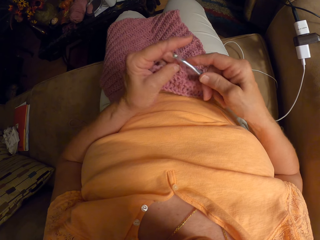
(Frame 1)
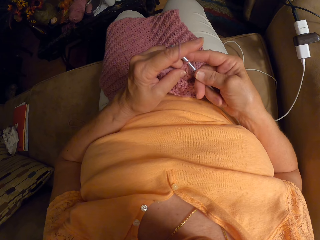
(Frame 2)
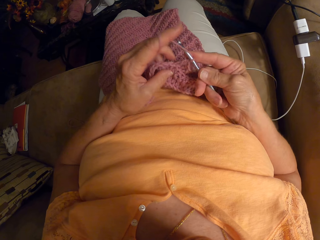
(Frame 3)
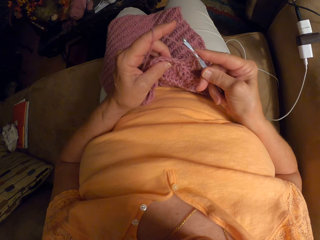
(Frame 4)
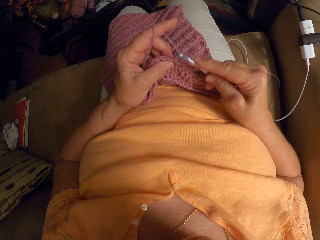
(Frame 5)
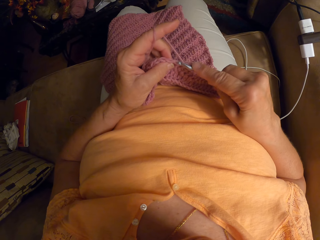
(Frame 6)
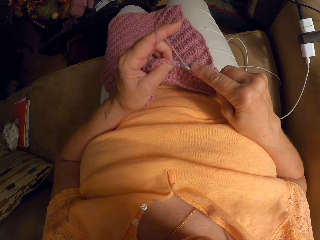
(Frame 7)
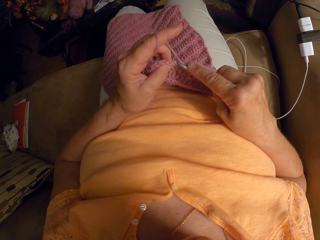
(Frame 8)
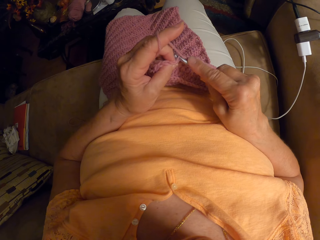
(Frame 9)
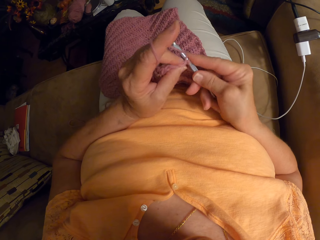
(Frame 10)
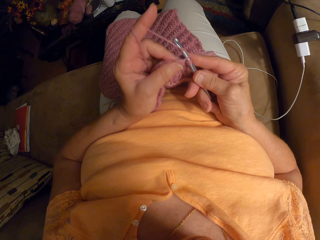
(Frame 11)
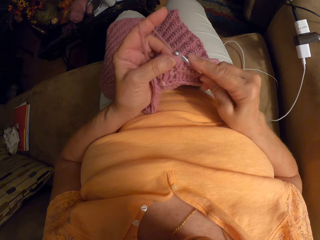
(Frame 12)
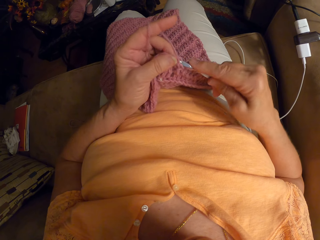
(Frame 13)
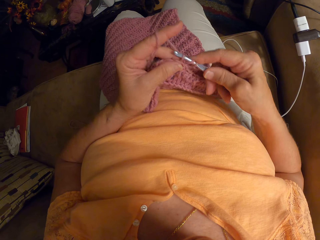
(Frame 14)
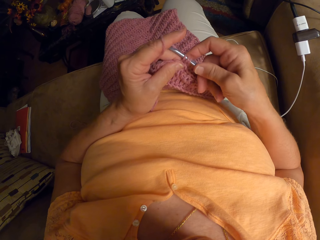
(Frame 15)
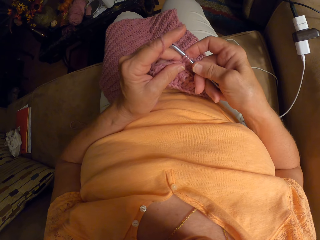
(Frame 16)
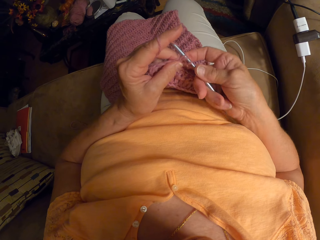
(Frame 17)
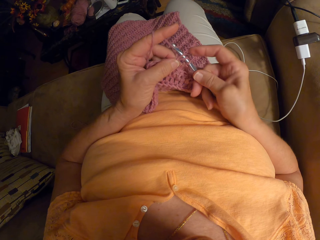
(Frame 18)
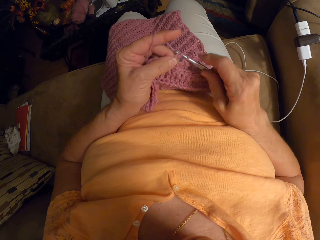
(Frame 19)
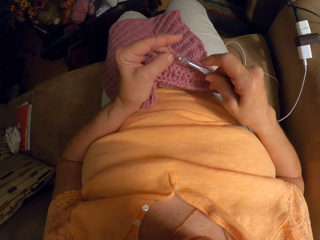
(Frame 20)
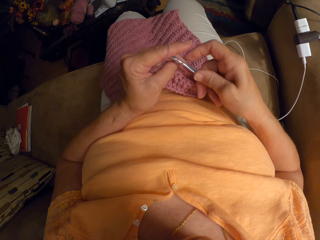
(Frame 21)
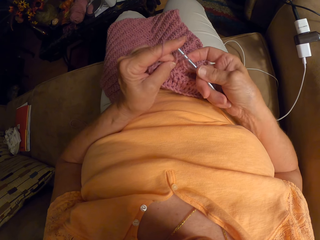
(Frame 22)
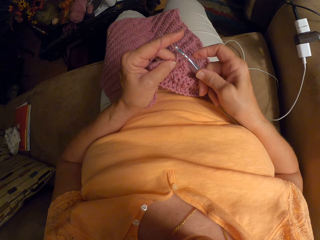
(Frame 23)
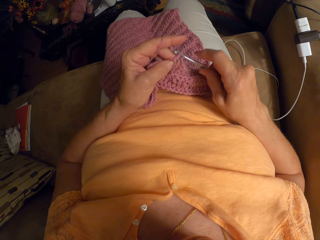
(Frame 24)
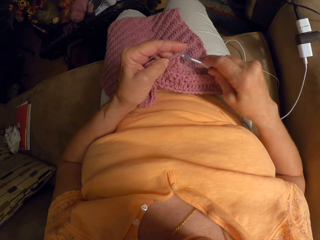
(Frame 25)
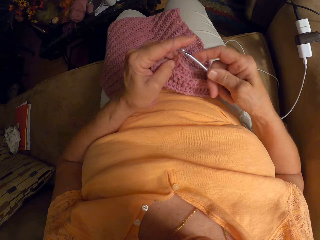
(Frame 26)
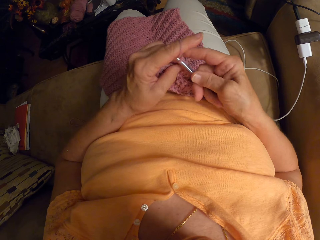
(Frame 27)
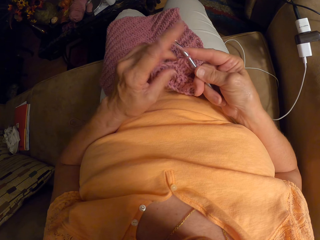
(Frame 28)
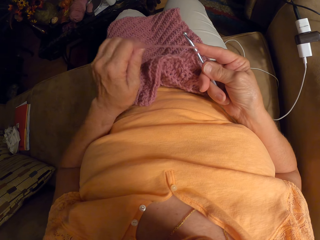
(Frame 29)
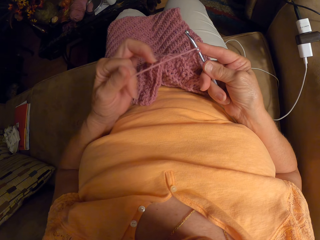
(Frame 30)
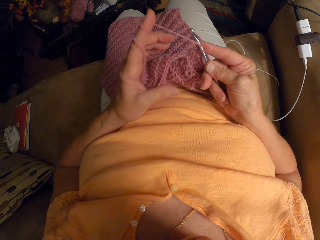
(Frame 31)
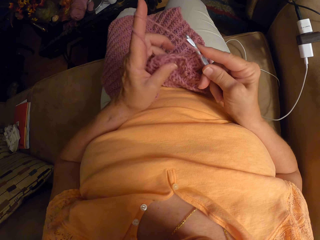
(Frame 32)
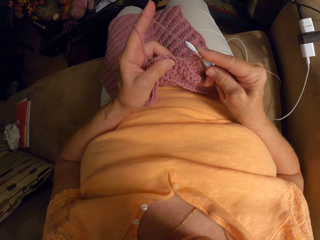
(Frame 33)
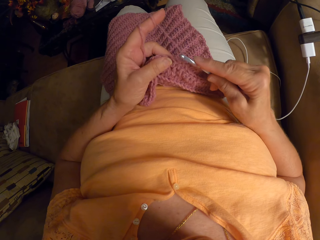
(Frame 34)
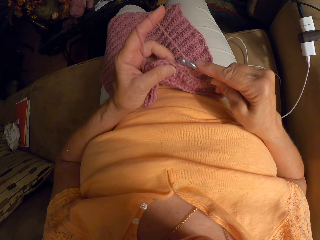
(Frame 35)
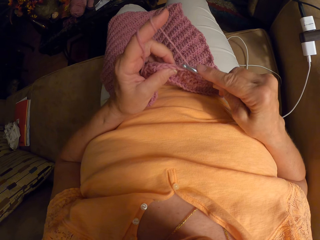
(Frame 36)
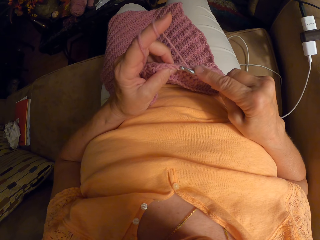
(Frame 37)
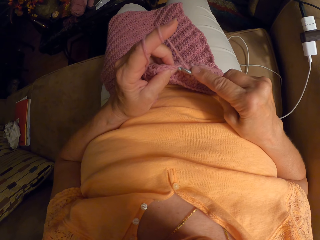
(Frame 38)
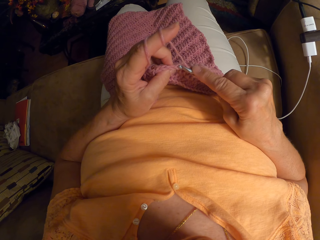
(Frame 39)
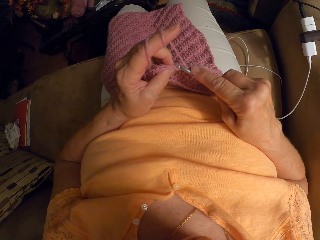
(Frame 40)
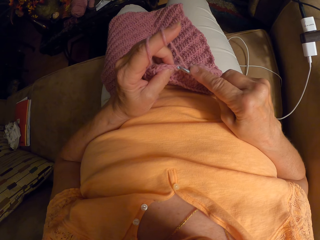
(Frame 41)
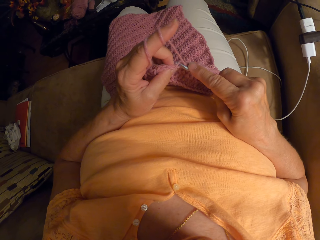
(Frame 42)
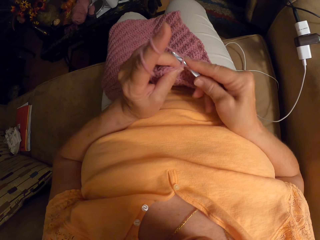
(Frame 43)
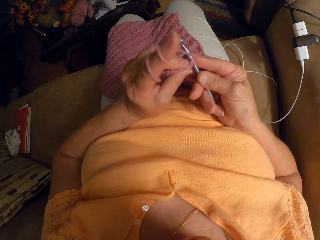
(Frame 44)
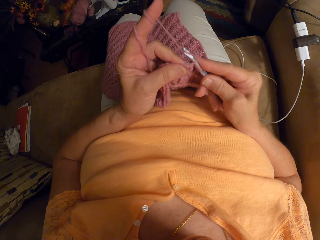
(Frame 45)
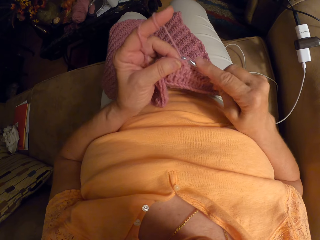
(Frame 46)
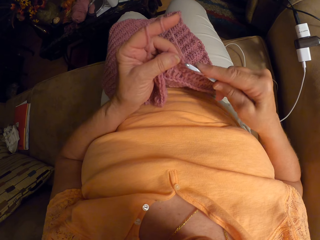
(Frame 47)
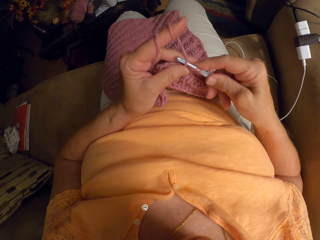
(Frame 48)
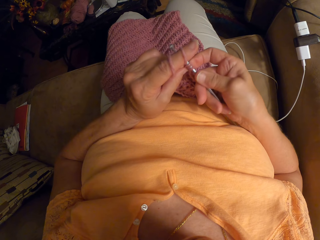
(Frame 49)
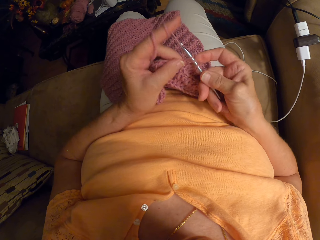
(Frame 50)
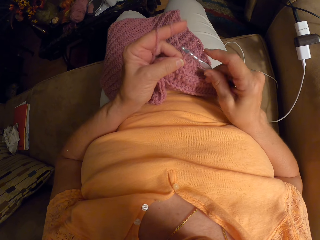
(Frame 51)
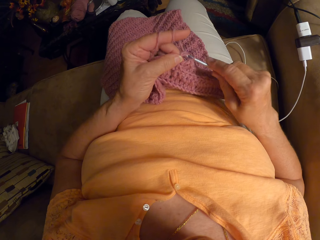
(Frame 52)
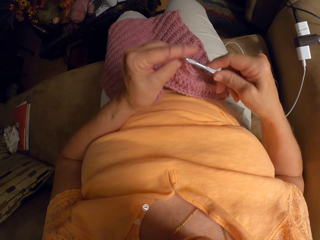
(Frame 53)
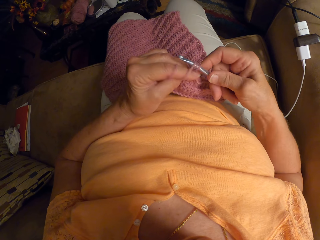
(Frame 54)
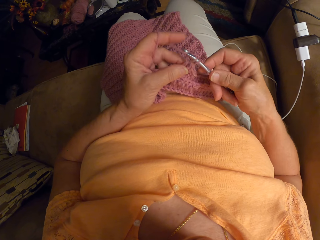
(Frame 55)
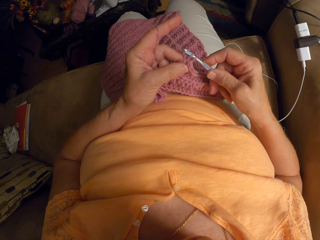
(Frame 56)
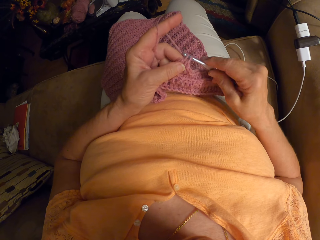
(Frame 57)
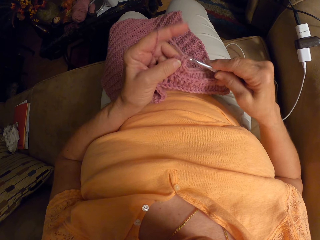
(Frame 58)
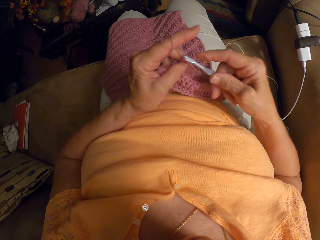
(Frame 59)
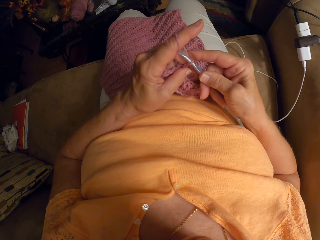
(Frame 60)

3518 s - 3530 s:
The camera wearer wraps the yarn around her left finger. She resumes crocheting the yarn with the crochet hook. She sews a piece of yarn using crochet. She does it again.

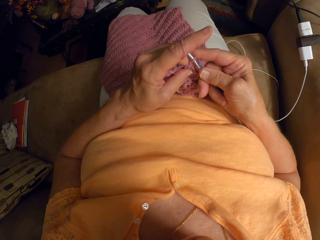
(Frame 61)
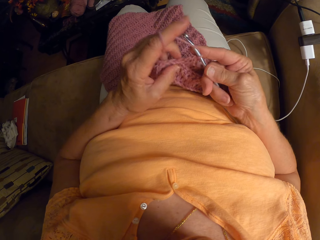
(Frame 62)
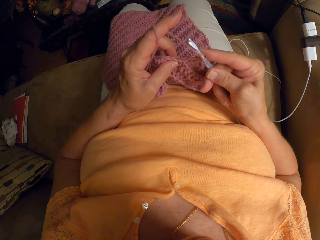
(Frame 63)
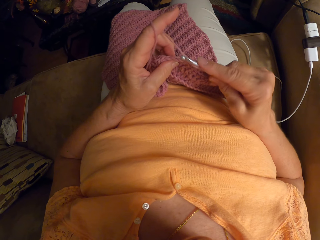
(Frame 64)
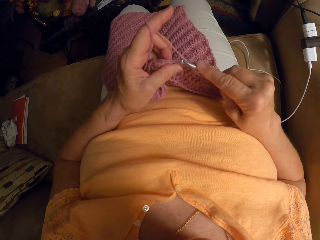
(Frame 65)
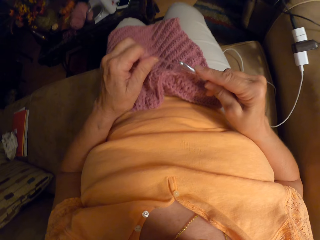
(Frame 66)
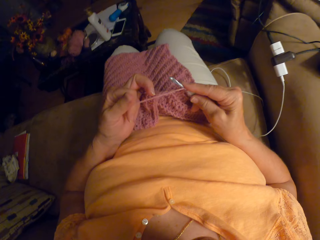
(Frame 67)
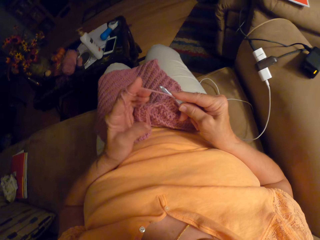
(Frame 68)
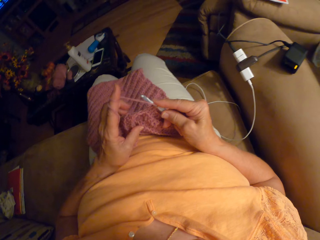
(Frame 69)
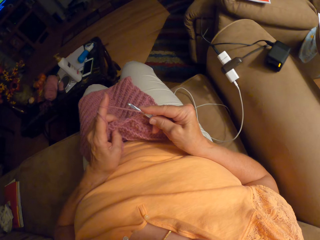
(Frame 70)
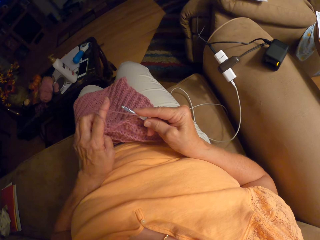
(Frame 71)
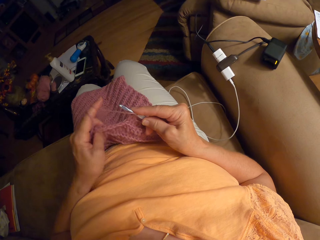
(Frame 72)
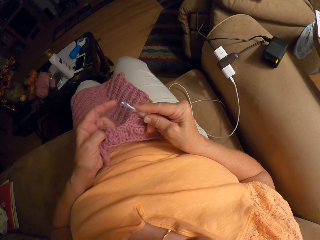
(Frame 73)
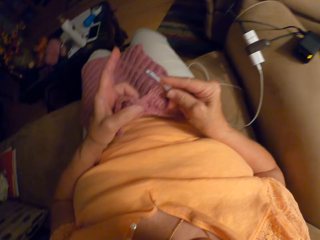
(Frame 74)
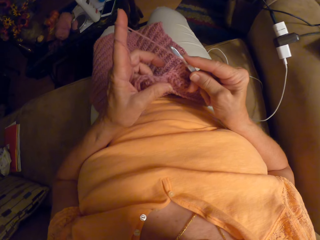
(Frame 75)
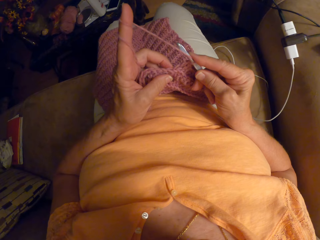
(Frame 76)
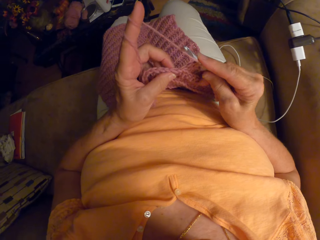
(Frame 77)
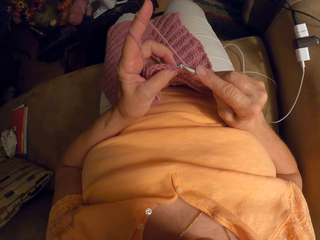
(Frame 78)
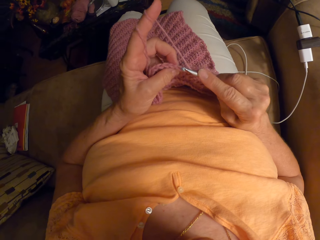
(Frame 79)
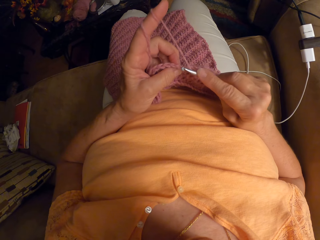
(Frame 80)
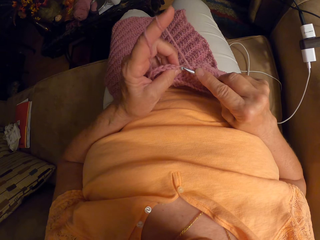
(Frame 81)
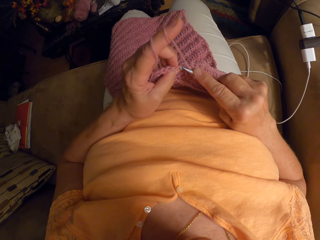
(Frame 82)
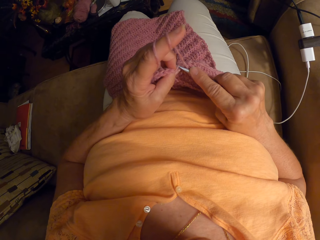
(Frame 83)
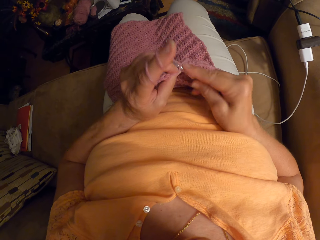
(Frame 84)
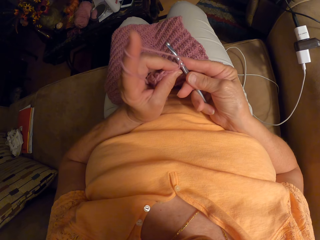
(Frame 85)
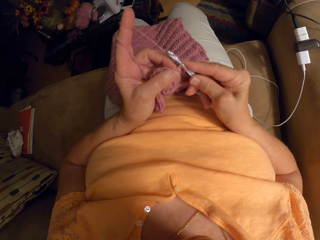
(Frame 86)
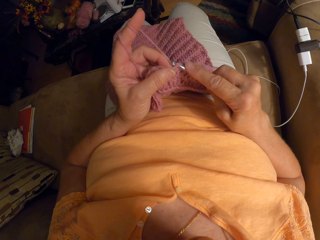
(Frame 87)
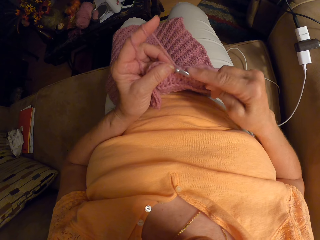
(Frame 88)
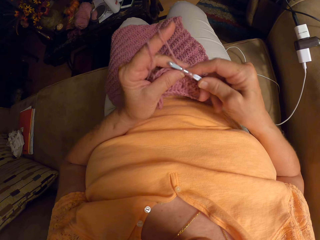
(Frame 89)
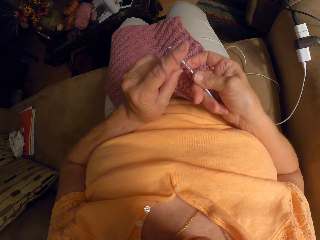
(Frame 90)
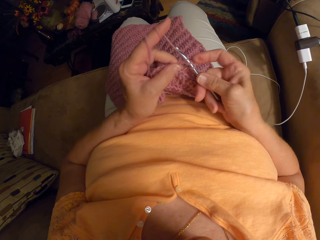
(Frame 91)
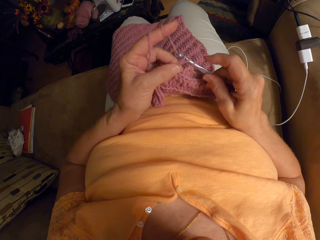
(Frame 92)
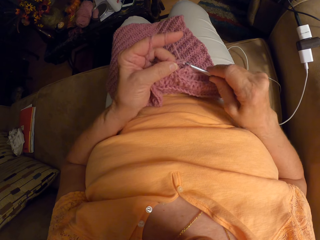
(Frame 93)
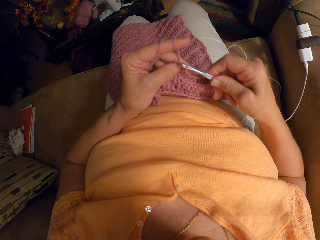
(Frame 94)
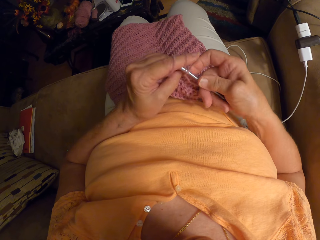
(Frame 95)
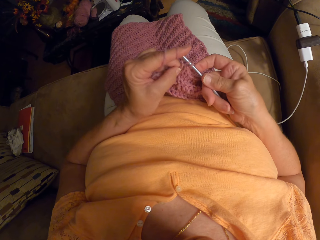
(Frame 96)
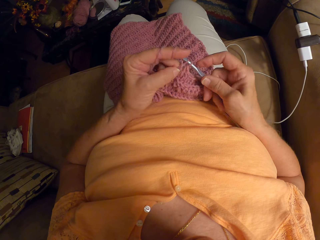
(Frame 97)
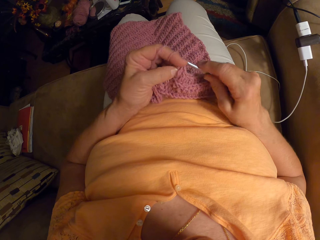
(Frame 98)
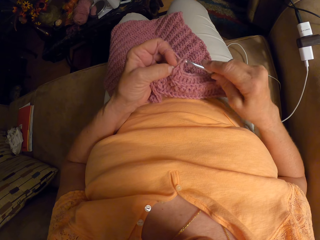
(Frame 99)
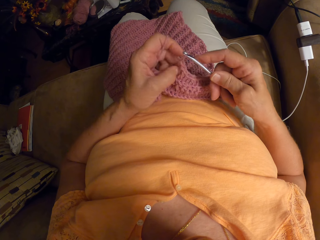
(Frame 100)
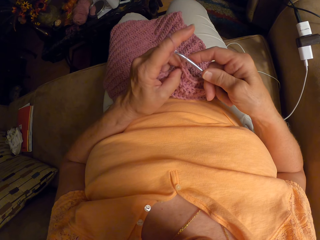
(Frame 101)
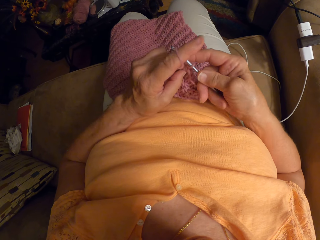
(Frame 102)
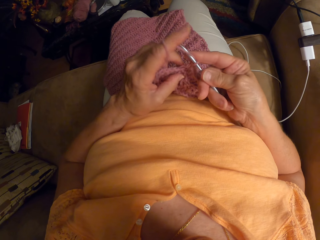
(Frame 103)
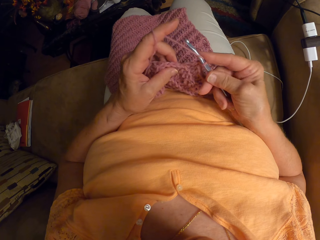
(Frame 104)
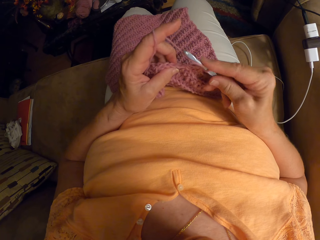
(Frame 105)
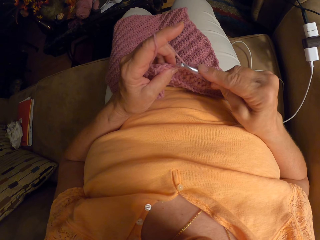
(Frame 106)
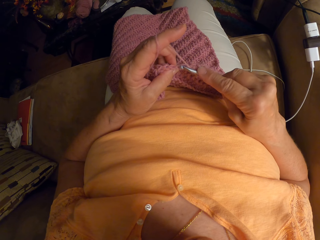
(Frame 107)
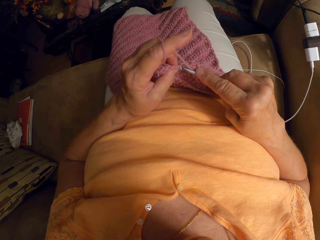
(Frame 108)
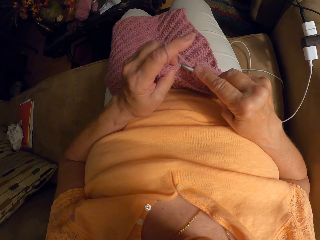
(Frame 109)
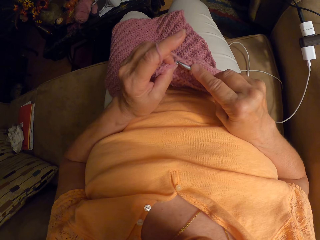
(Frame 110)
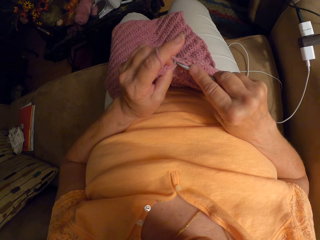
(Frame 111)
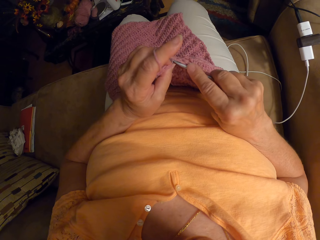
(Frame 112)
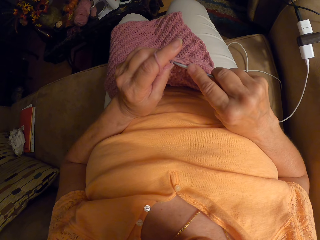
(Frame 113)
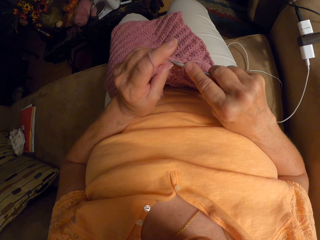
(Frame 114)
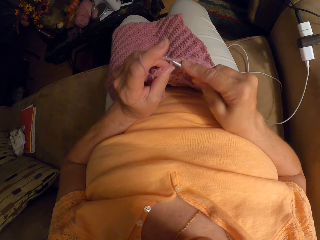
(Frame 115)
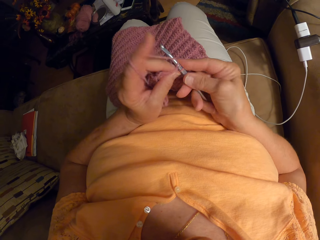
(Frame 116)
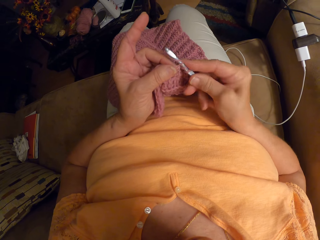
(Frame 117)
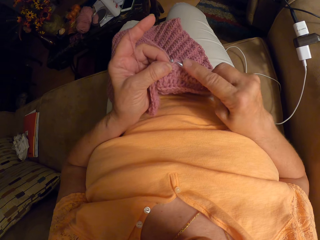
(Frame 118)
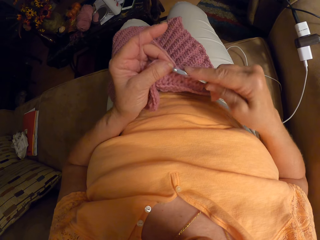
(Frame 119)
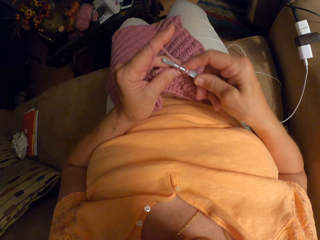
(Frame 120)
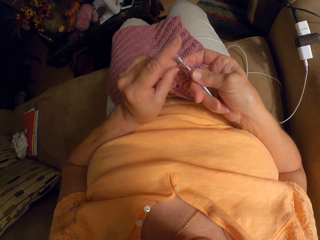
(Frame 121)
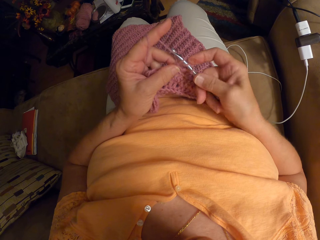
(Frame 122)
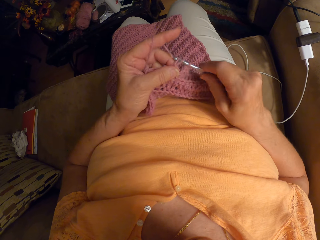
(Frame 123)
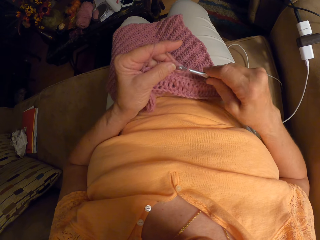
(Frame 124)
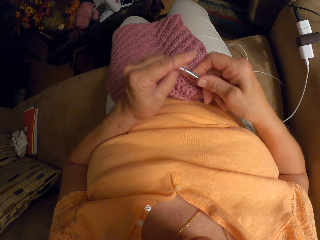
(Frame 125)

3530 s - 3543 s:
The camera wearer wraps the yarn around her left index finger. She resumes crocheting the yarn with the crochet hook. She sews a piece of yarn using crochet repeatedly.
